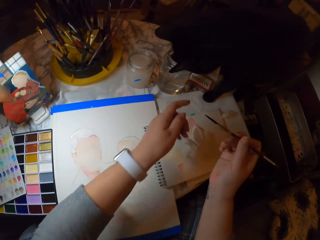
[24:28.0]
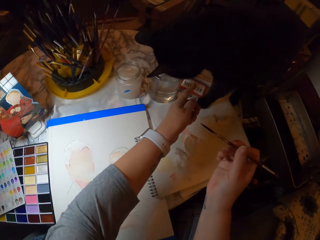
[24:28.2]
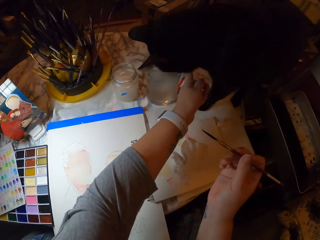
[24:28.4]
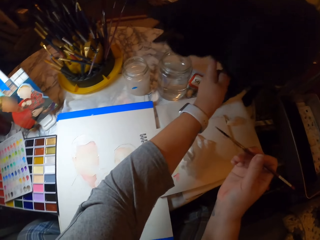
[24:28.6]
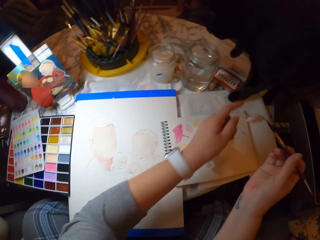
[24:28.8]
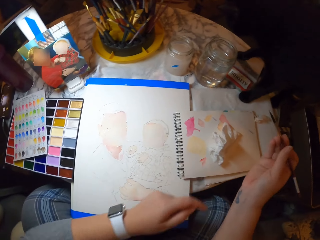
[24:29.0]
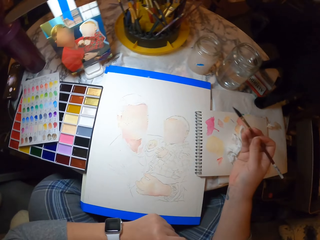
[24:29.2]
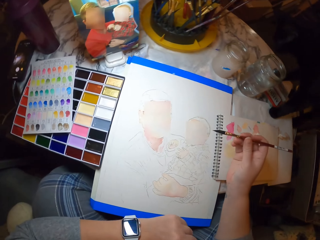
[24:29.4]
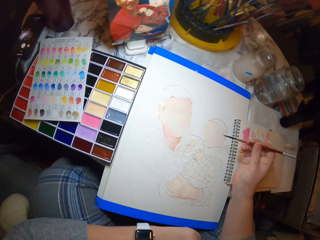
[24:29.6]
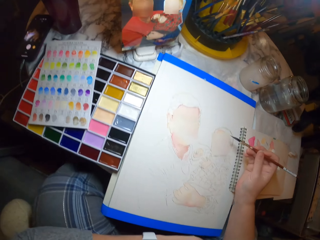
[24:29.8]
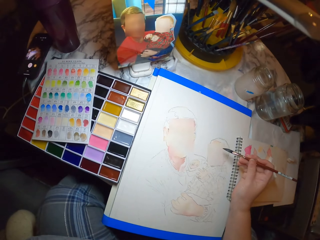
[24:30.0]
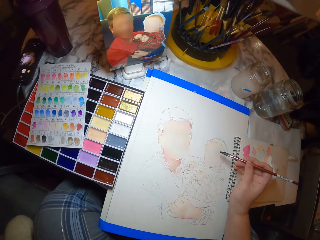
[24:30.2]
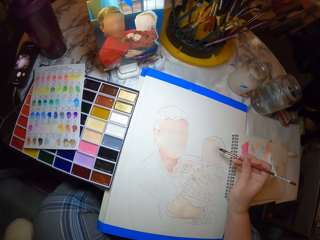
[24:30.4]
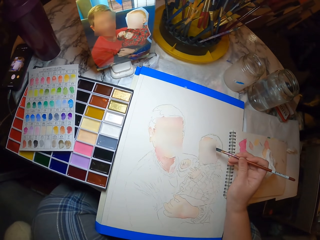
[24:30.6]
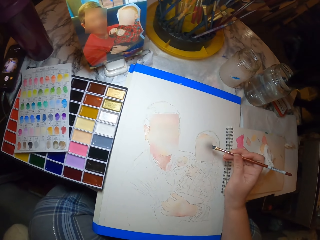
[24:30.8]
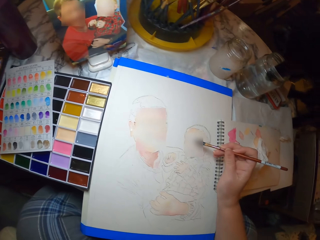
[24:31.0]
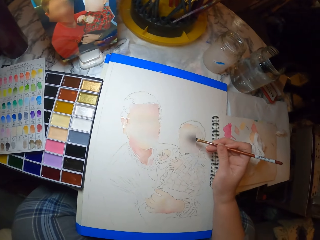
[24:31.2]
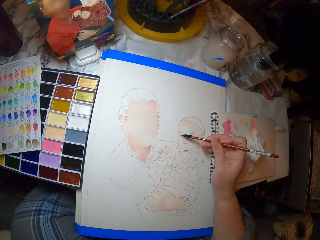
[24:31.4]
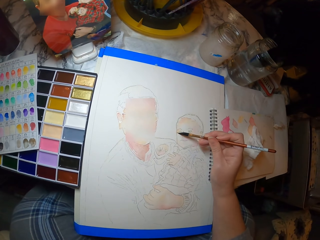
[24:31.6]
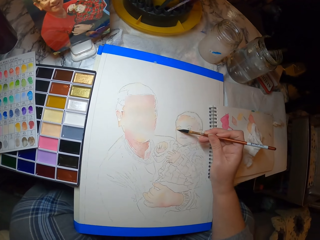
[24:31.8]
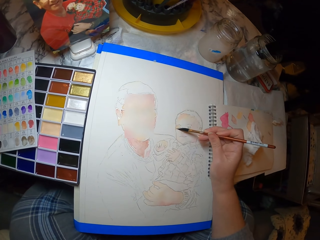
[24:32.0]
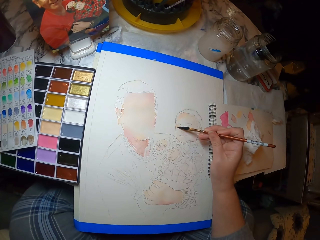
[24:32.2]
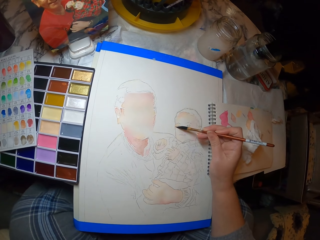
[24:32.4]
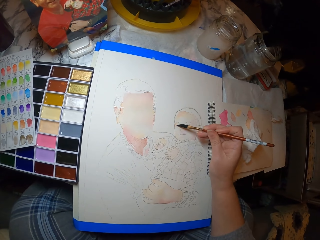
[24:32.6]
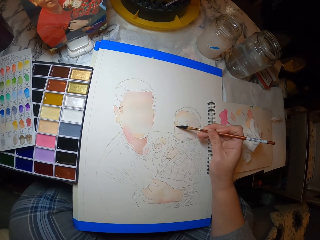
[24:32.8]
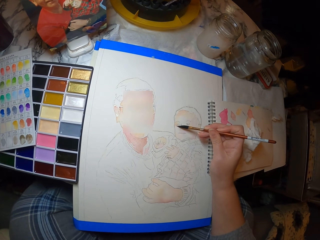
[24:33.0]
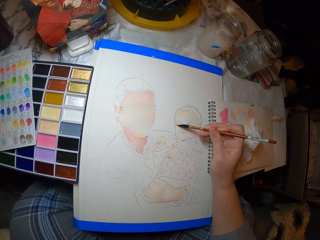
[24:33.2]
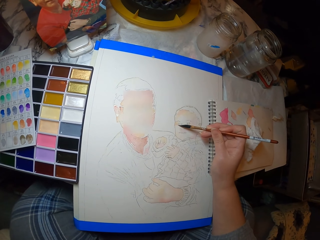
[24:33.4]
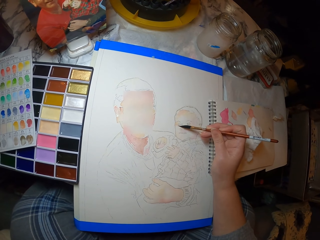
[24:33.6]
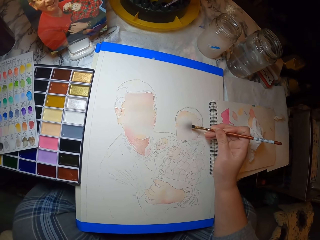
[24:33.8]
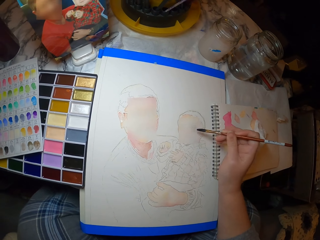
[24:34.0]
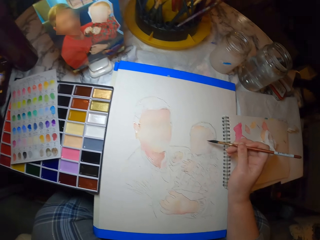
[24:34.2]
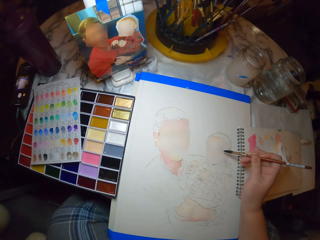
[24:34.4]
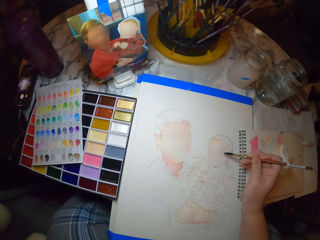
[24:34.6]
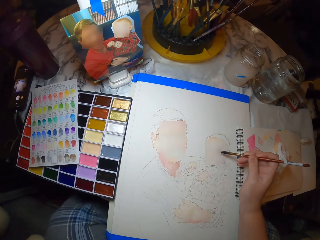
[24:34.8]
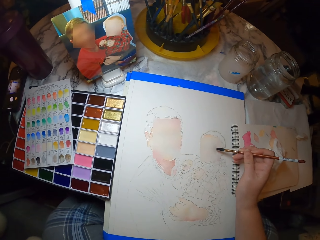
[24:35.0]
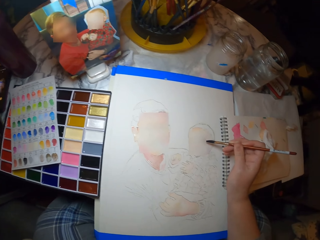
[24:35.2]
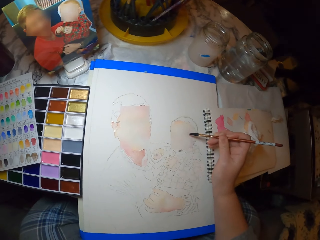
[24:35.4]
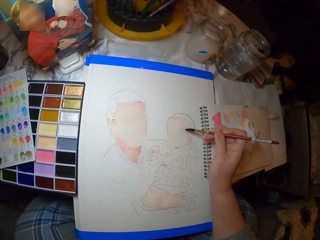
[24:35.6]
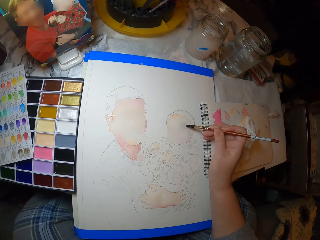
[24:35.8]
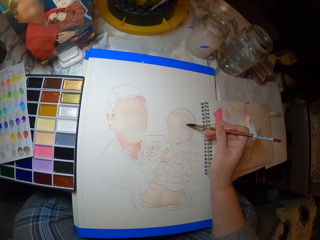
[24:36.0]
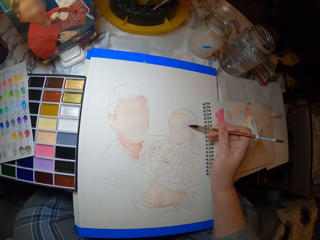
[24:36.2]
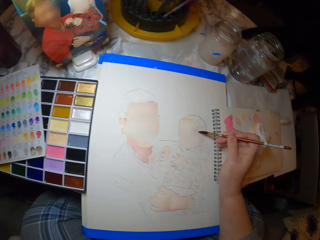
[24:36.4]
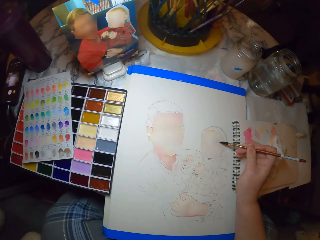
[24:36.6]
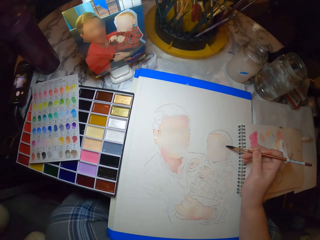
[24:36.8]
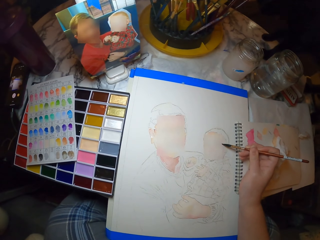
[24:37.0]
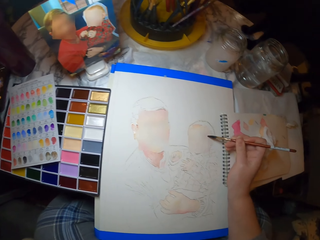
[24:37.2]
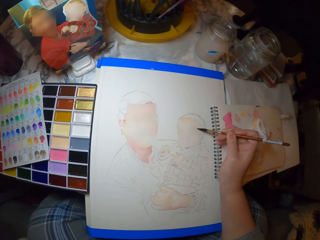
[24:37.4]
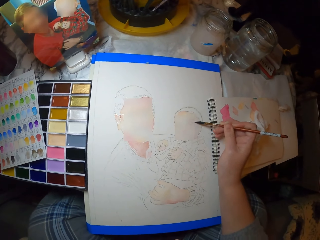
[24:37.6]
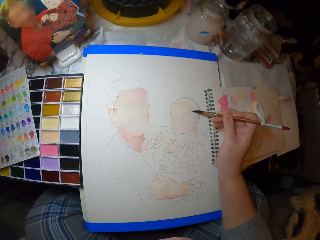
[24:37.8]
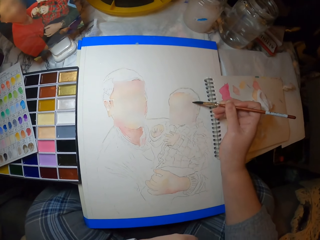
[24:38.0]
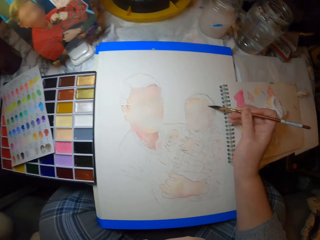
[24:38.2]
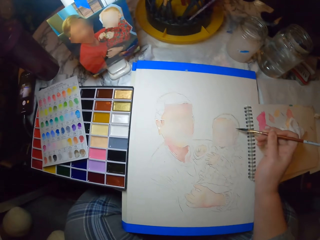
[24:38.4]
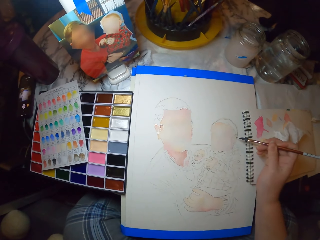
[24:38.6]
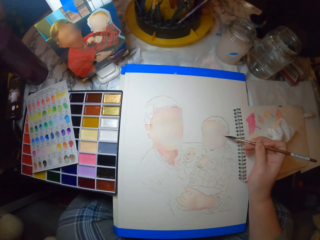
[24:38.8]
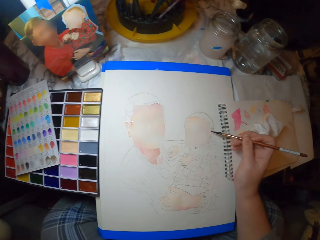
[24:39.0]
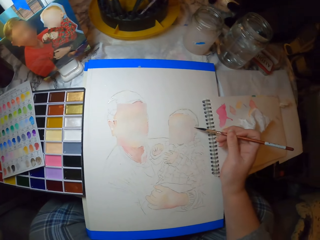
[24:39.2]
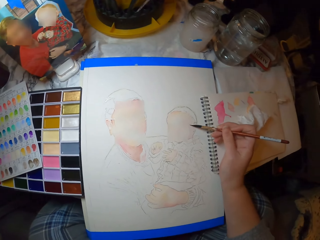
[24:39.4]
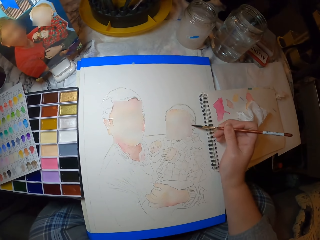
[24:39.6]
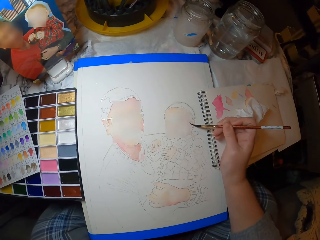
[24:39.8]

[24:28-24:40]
The camera wearer touches a cat. They push the cat away. They paint the picture on the paper with the paint brush. They look at the picture. They look at the picture again. They paint the drawing.

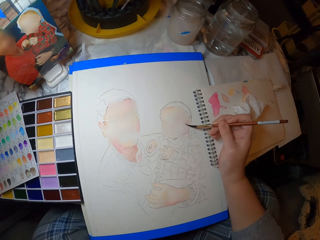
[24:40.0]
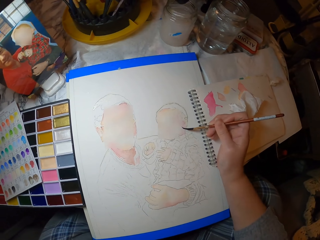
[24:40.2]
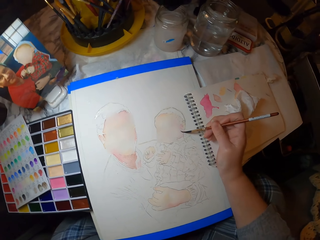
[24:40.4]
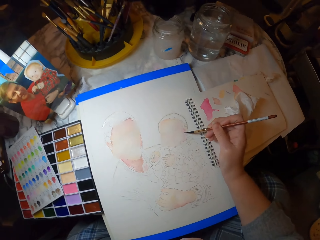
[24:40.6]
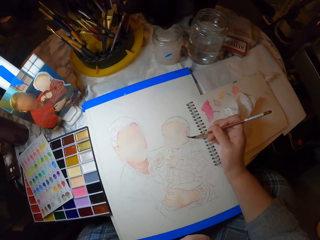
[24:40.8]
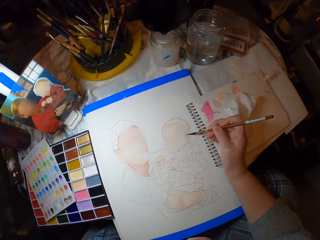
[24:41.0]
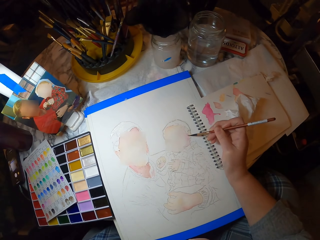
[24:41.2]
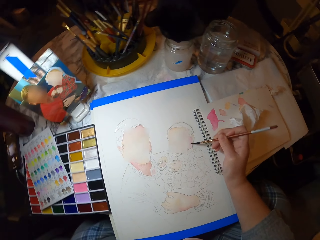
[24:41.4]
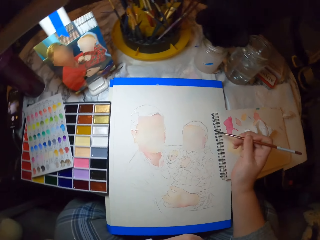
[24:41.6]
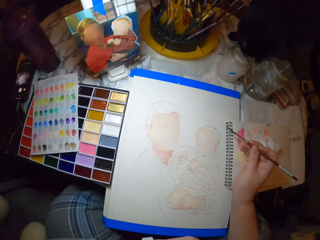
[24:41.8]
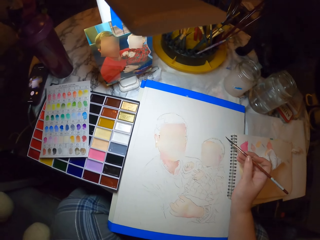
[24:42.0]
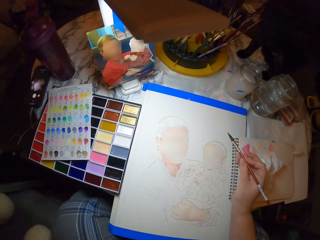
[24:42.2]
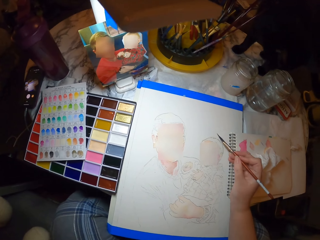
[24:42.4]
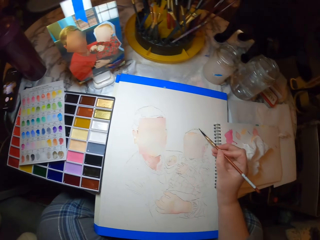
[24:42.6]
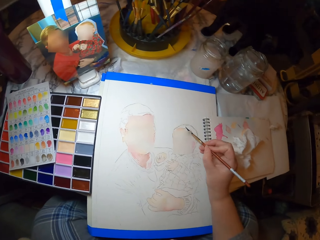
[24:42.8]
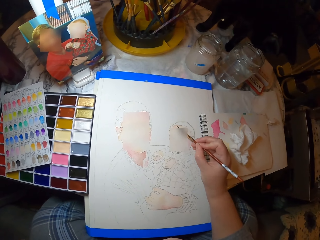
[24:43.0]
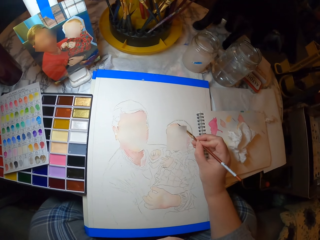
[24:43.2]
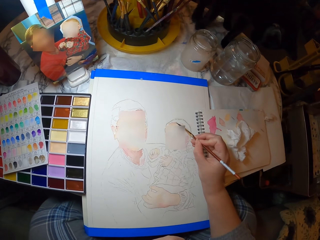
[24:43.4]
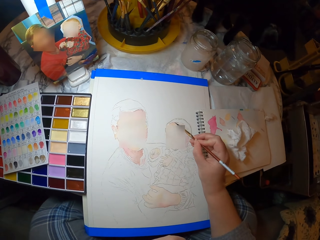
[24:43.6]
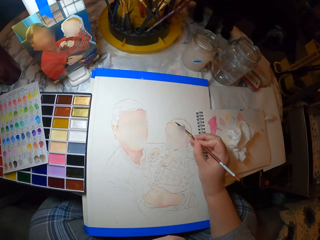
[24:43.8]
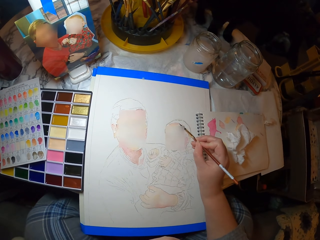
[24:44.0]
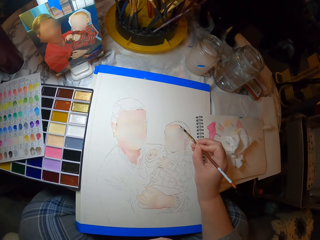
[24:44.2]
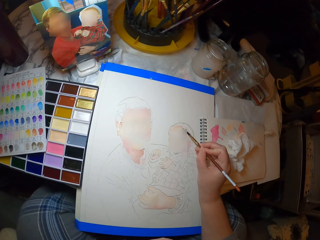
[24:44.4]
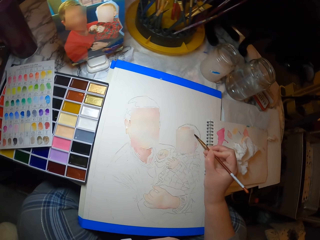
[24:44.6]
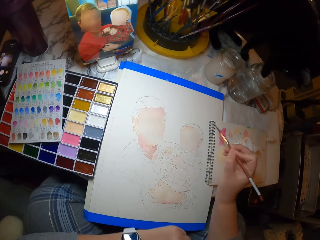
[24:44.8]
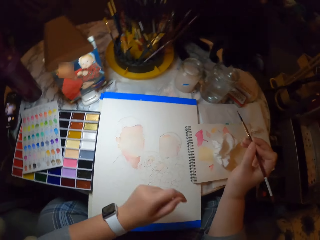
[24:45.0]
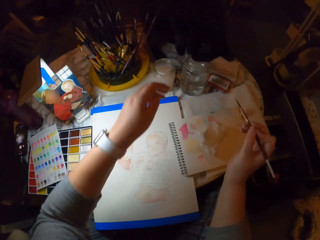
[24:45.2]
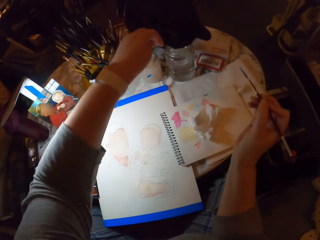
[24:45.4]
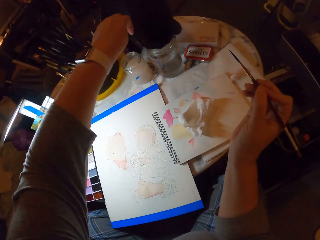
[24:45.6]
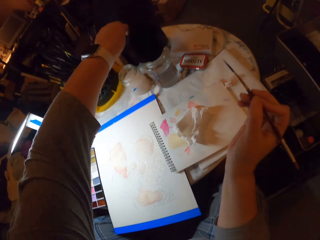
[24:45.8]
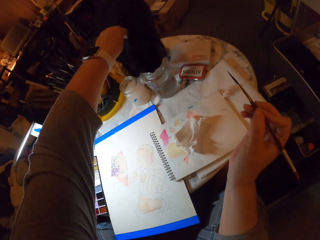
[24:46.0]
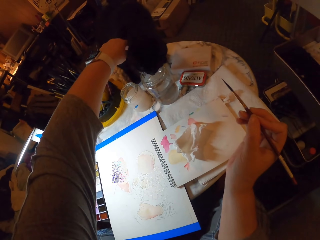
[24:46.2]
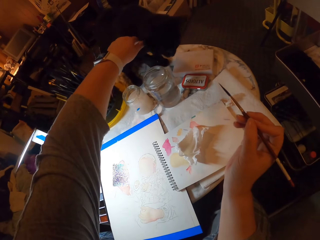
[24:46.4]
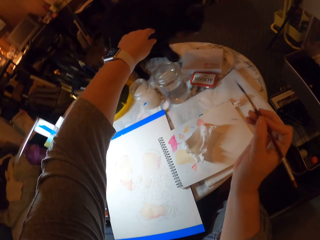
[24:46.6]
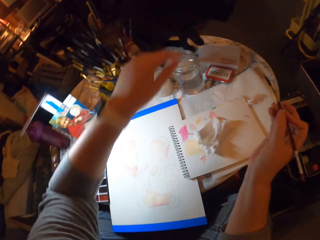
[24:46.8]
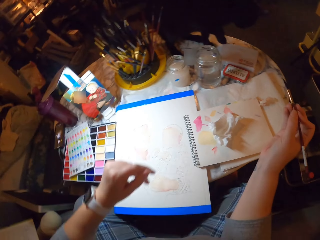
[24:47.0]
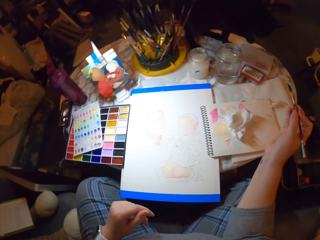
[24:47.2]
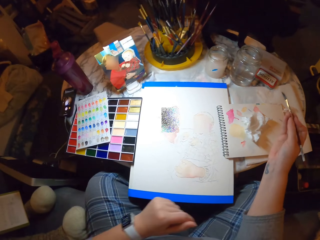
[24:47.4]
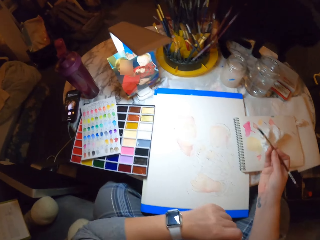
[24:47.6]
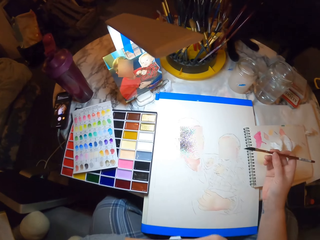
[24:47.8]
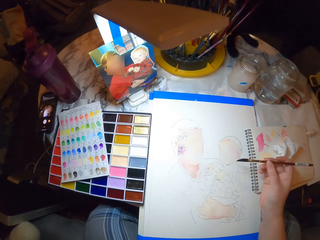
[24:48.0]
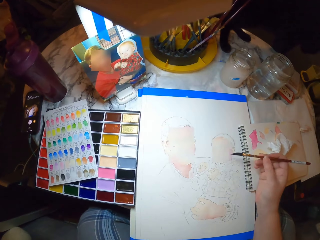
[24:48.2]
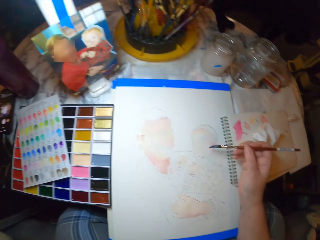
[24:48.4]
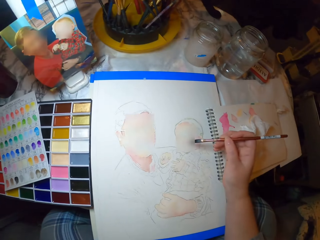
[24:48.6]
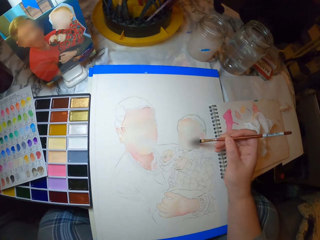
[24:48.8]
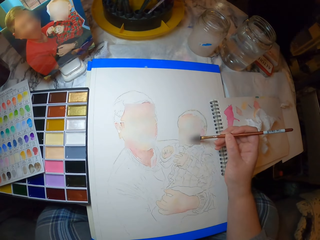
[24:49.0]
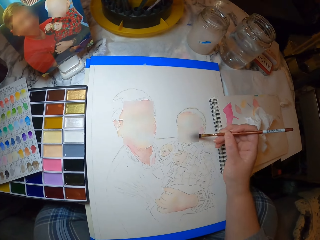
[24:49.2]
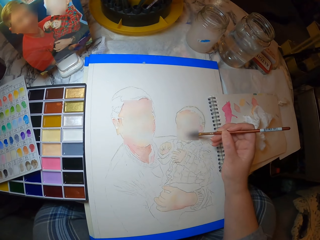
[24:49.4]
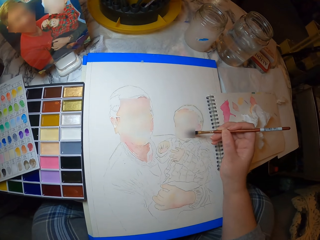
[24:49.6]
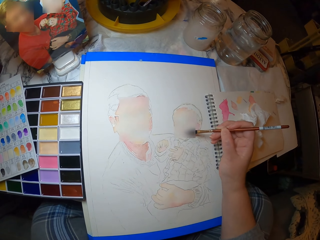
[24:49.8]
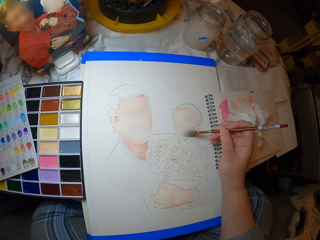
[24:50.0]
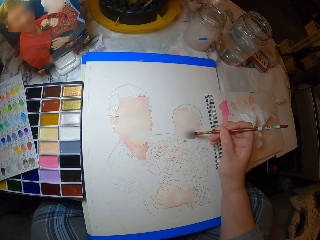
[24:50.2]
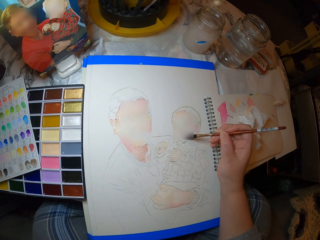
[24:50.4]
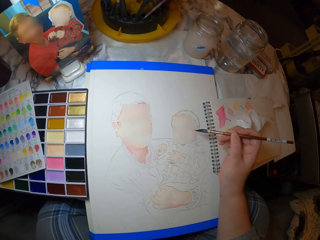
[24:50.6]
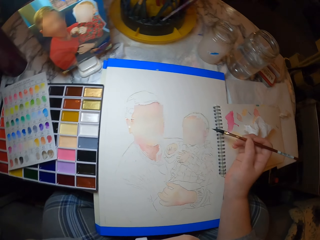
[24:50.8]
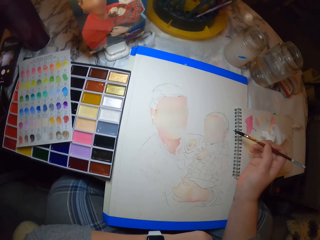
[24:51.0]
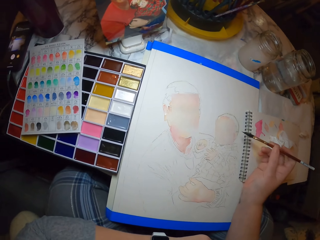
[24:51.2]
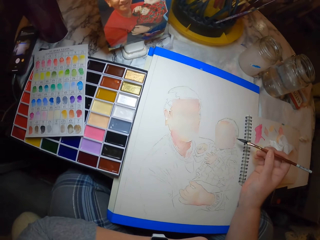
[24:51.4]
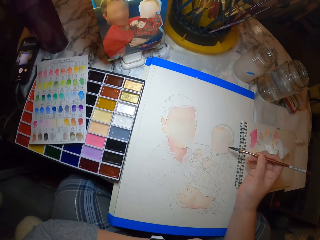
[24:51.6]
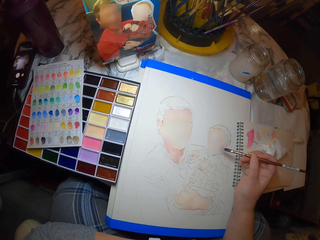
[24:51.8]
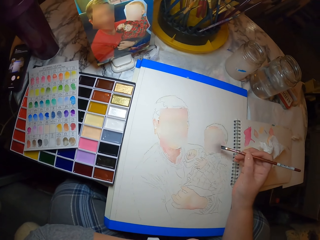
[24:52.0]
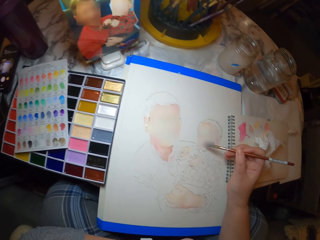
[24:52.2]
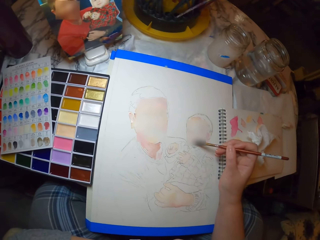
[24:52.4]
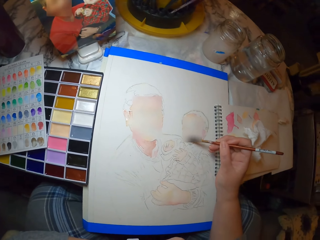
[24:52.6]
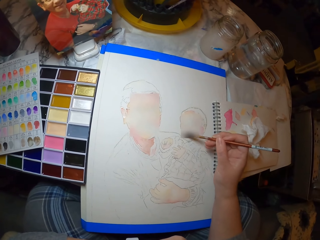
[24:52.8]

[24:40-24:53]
The camera wearer looks at the picture. They paint the drawing. They touch the cat and push the cat away. They move the left hand. They paint the picture on the paper with the paint brush. They look at the picture.
